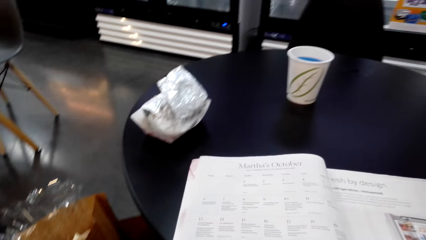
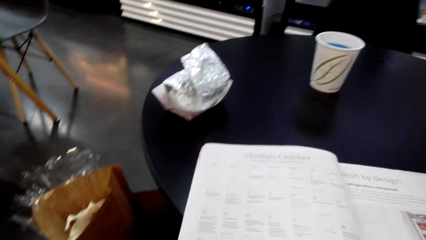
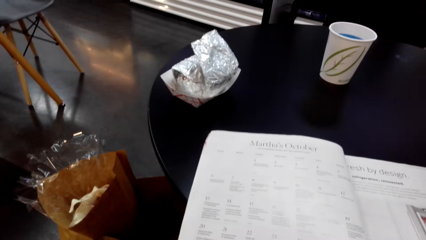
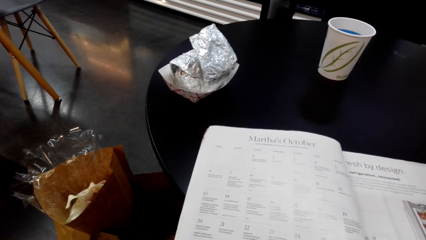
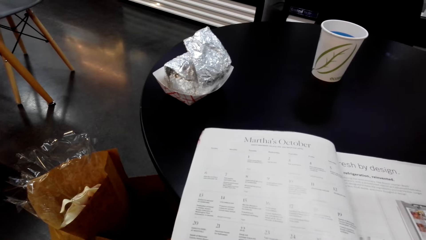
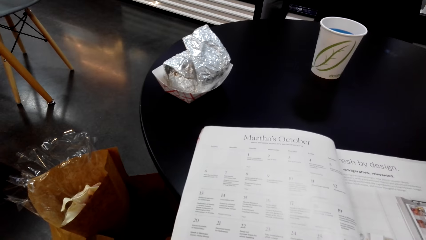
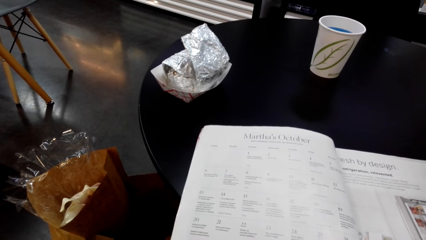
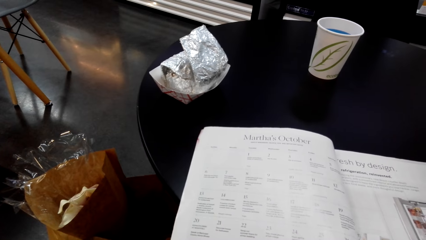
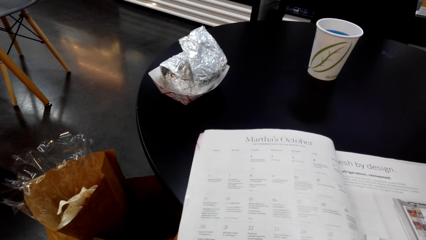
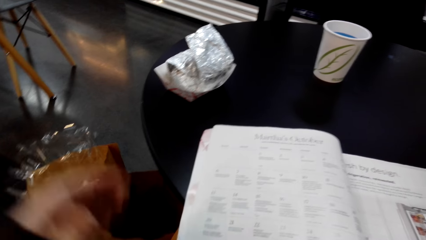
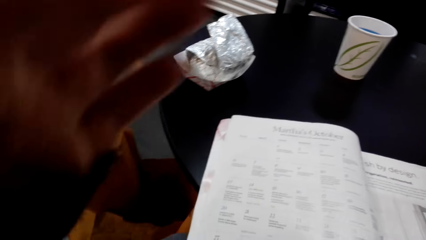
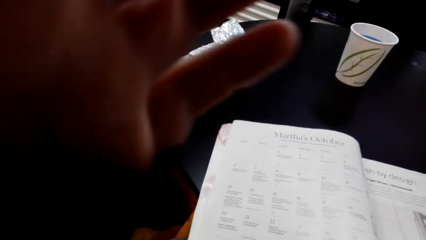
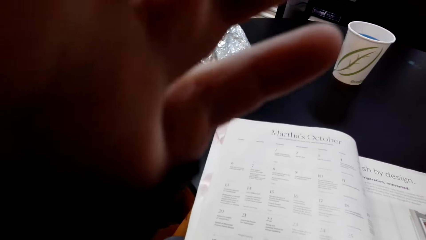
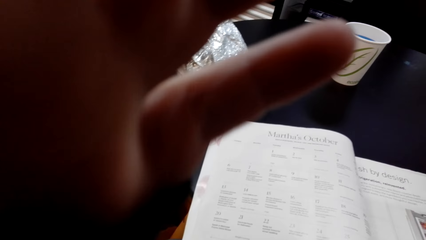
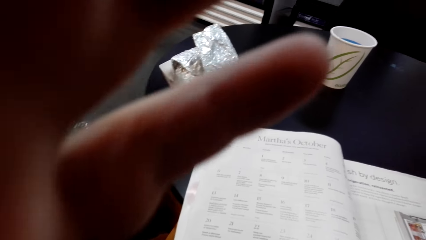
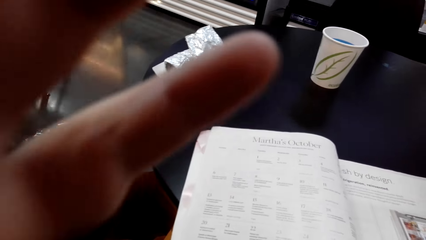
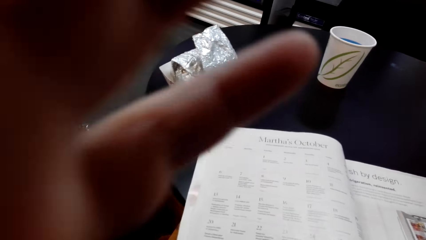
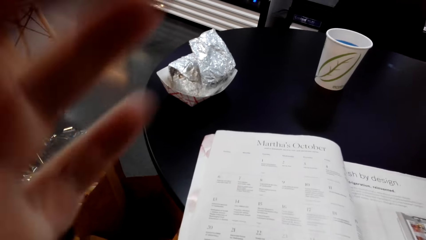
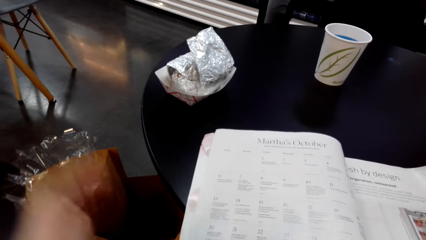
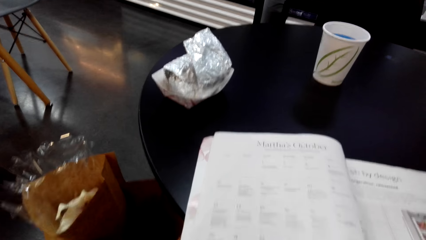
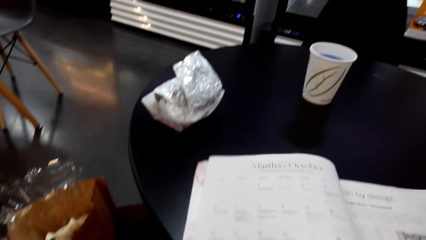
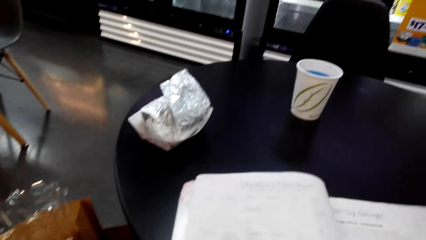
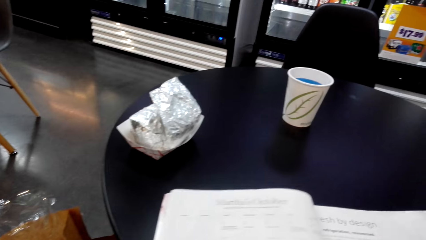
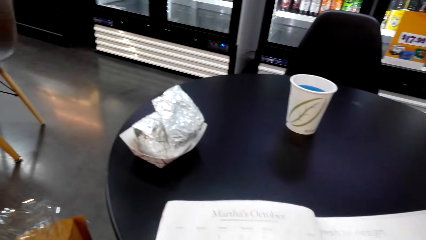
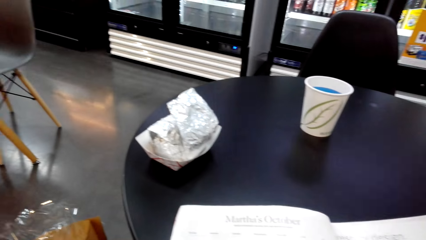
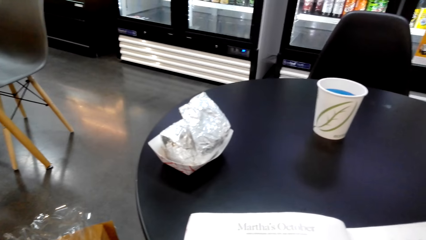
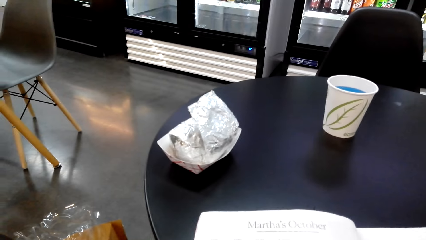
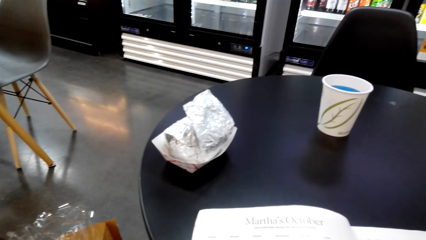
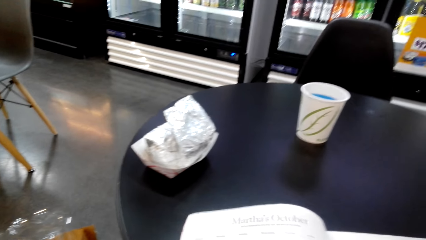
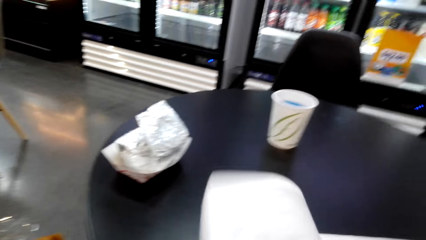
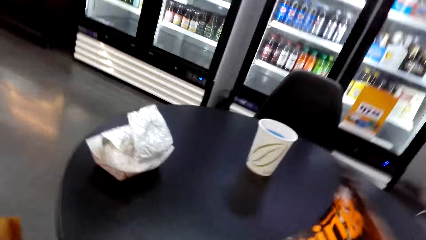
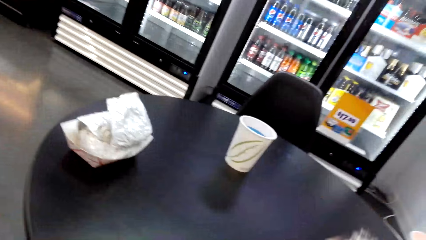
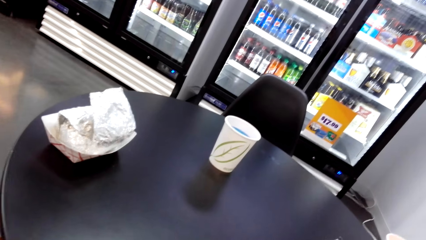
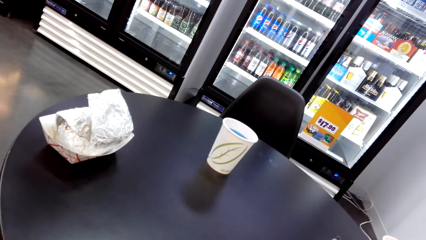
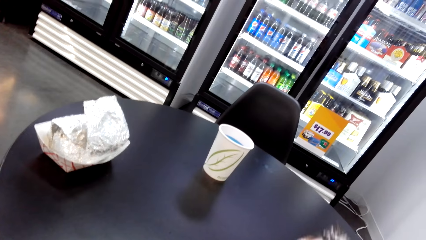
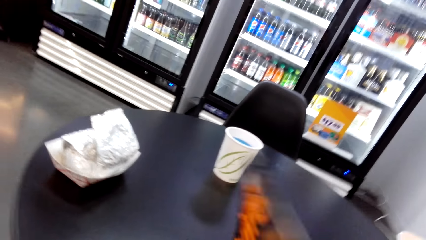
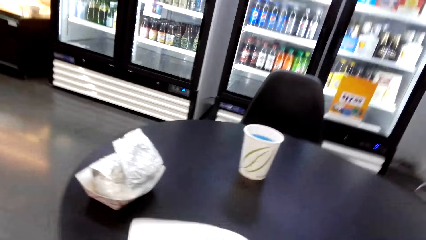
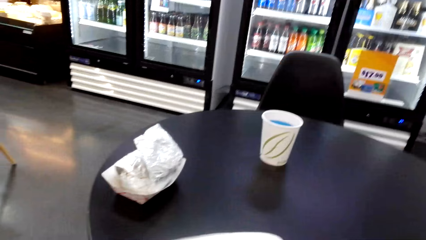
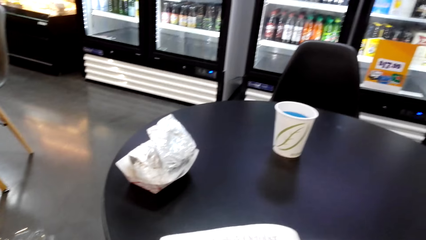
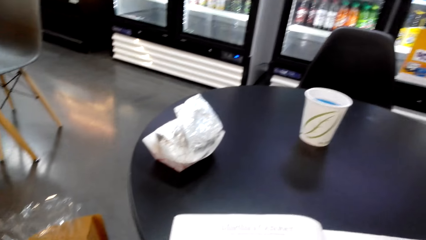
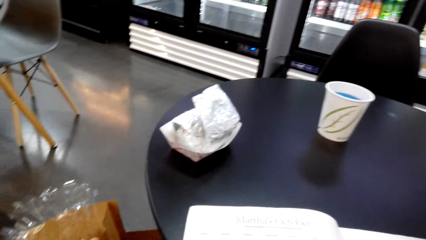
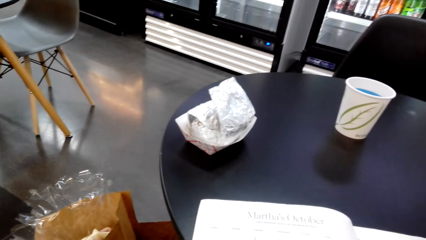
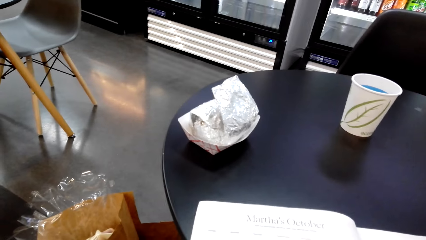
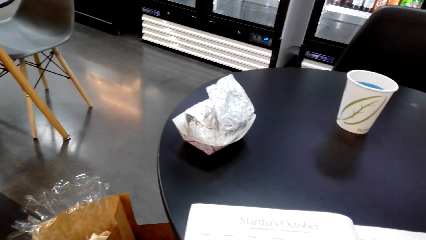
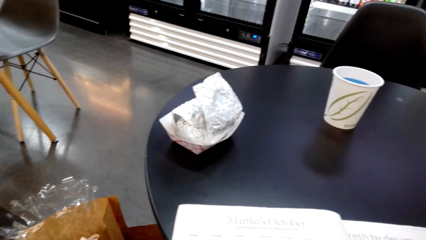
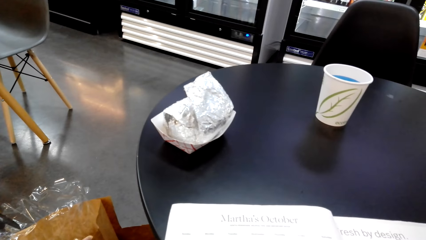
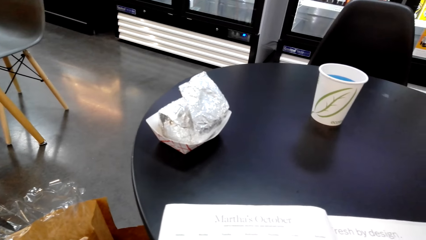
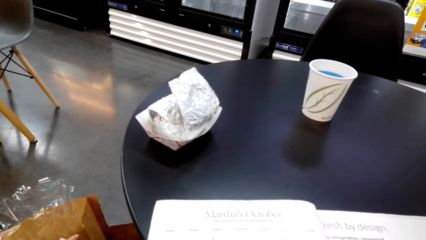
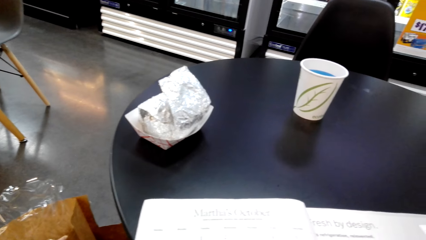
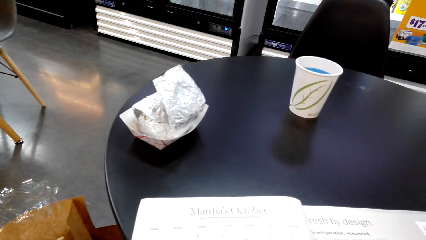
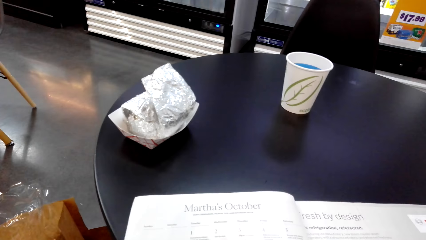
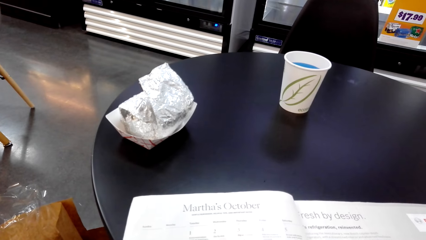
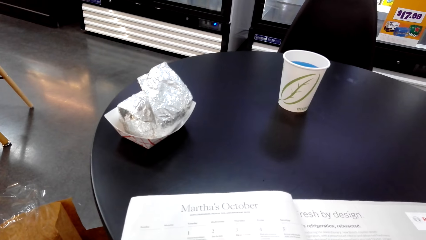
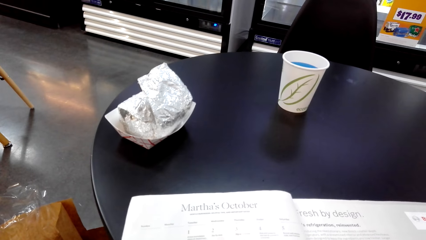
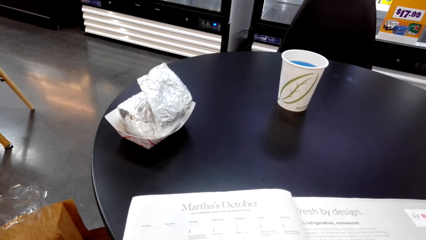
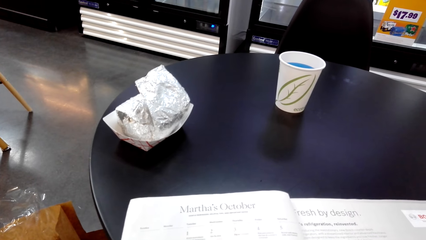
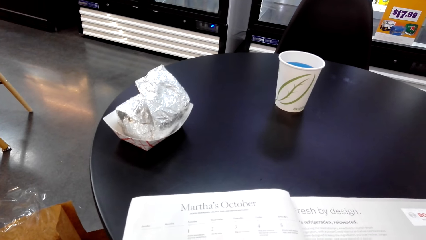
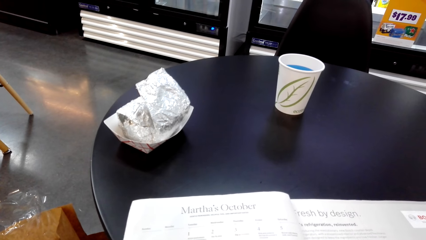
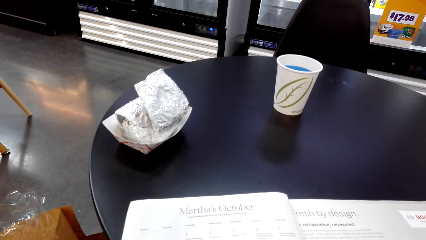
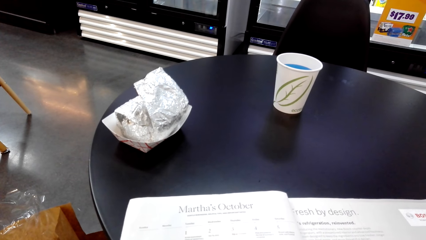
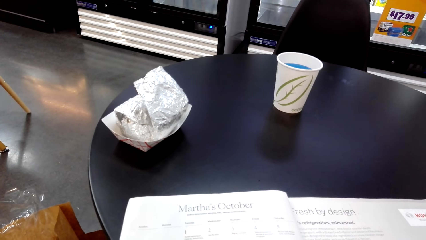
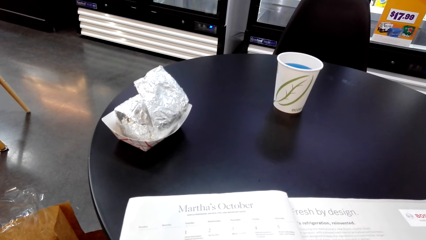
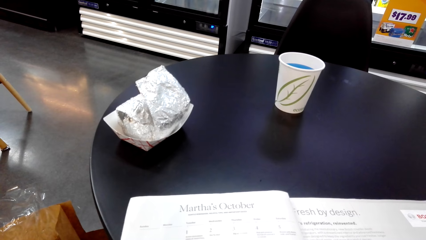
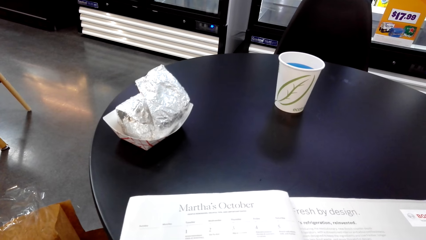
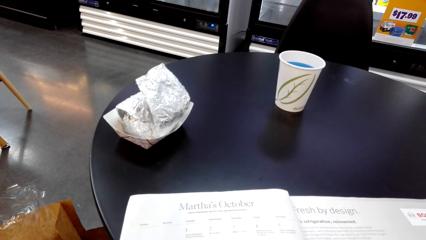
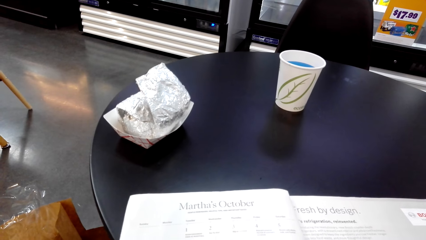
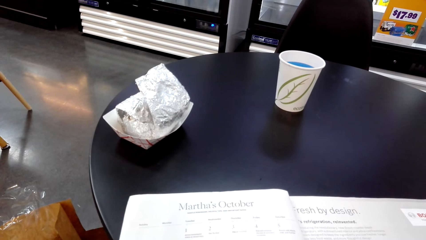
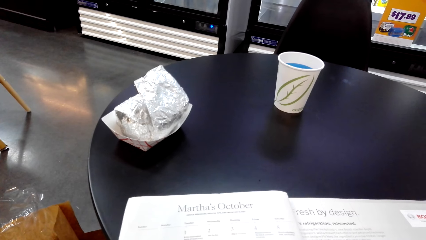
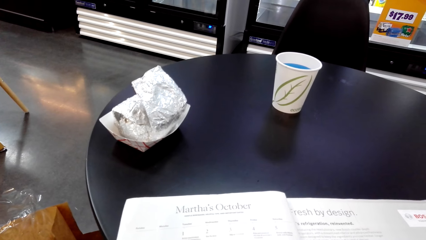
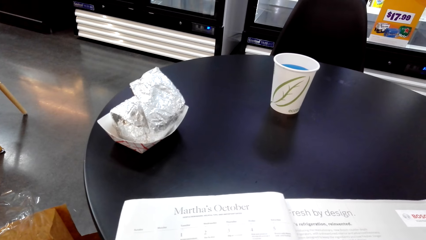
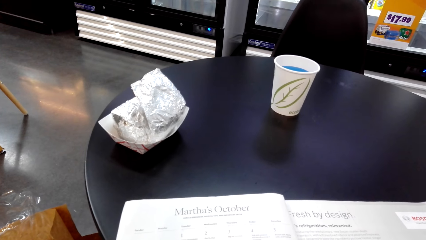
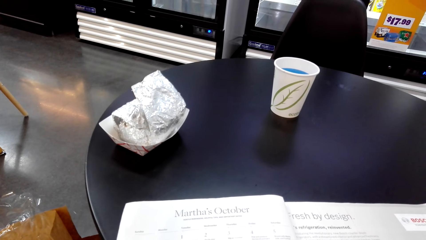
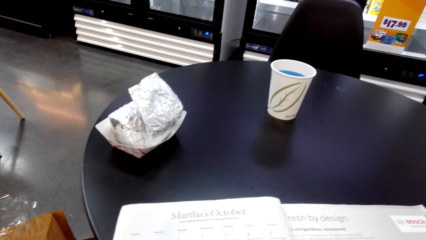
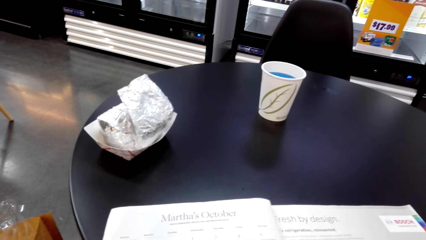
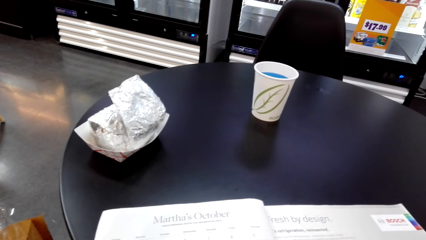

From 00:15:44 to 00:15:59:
The camera wearer reads the magazine. They flip a magazine page. They read the magazine.
